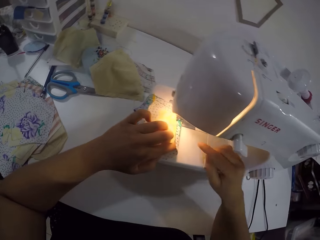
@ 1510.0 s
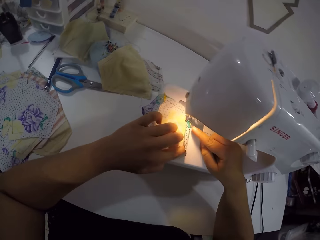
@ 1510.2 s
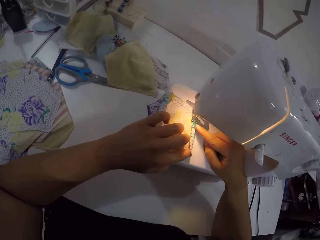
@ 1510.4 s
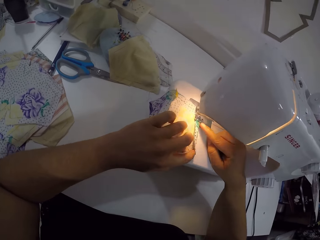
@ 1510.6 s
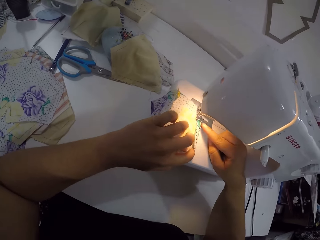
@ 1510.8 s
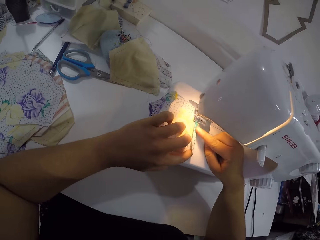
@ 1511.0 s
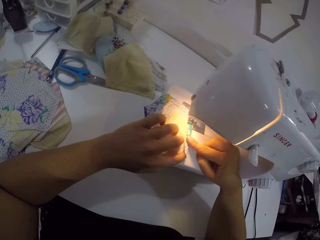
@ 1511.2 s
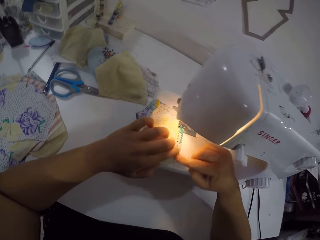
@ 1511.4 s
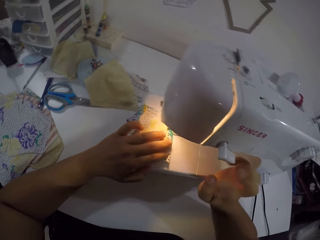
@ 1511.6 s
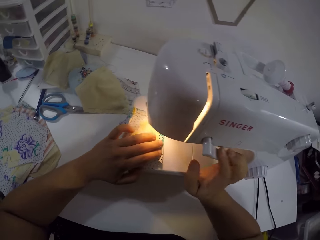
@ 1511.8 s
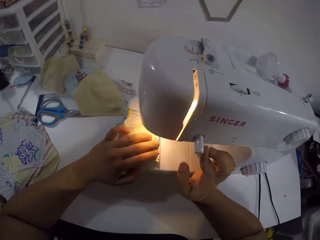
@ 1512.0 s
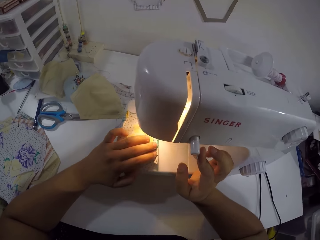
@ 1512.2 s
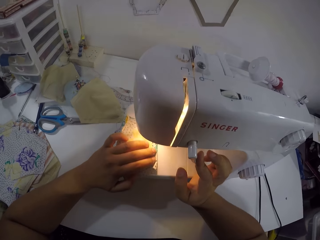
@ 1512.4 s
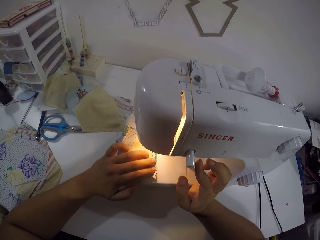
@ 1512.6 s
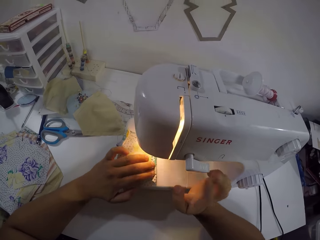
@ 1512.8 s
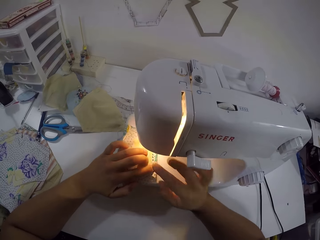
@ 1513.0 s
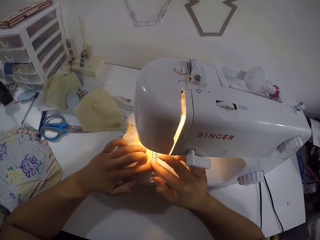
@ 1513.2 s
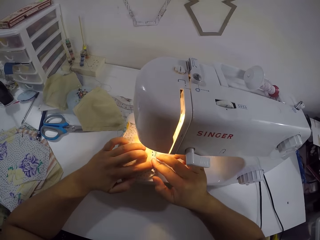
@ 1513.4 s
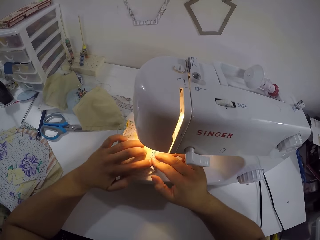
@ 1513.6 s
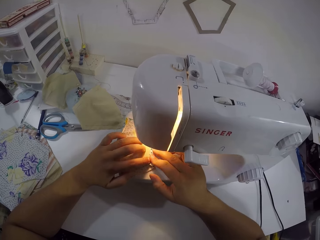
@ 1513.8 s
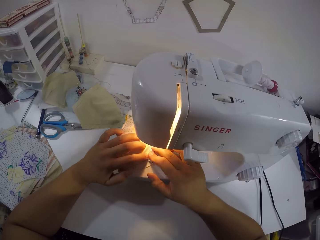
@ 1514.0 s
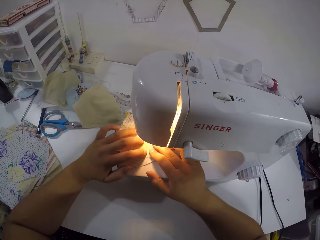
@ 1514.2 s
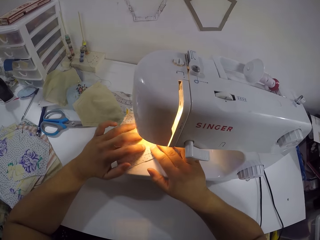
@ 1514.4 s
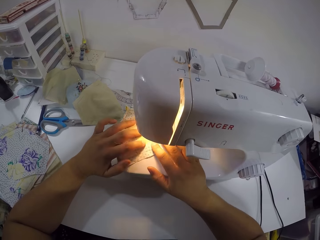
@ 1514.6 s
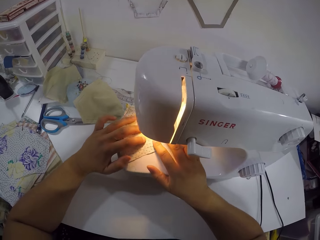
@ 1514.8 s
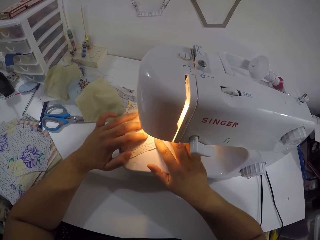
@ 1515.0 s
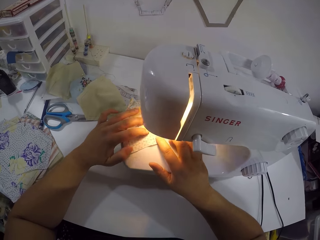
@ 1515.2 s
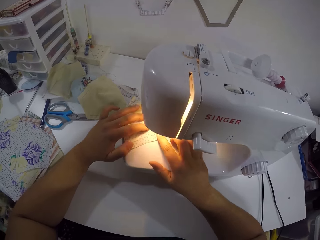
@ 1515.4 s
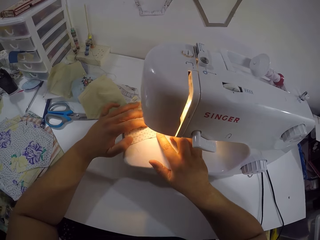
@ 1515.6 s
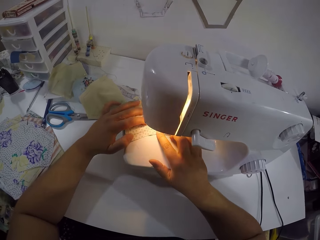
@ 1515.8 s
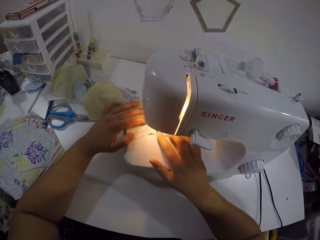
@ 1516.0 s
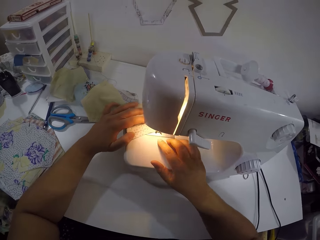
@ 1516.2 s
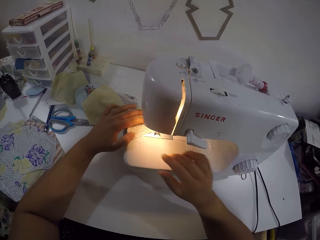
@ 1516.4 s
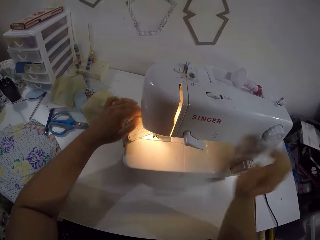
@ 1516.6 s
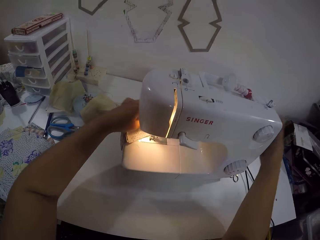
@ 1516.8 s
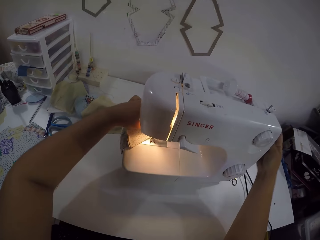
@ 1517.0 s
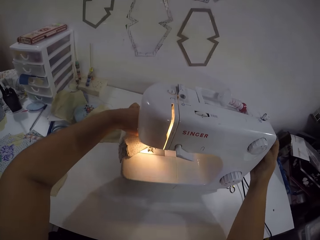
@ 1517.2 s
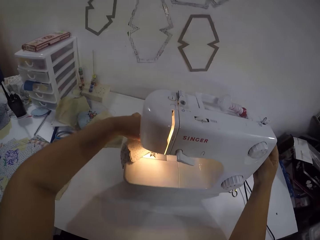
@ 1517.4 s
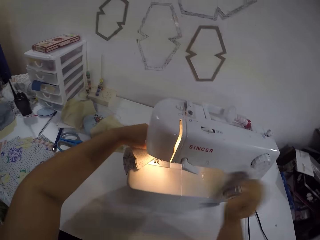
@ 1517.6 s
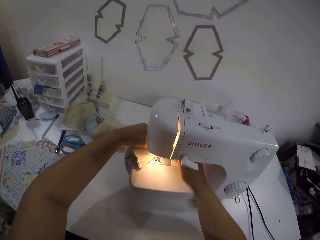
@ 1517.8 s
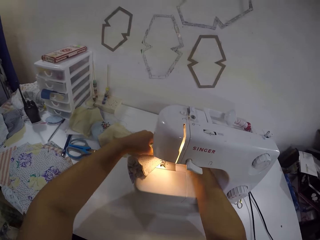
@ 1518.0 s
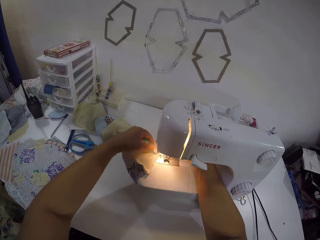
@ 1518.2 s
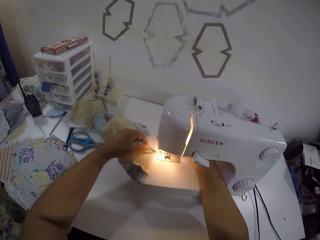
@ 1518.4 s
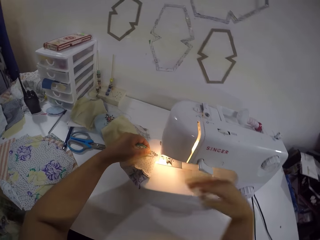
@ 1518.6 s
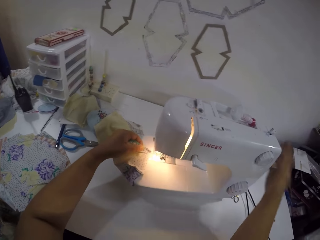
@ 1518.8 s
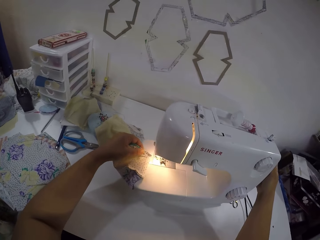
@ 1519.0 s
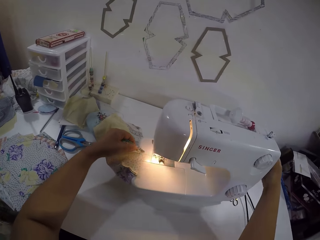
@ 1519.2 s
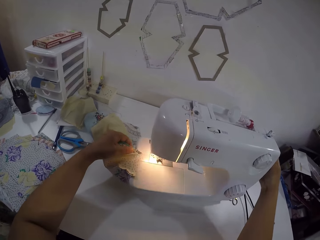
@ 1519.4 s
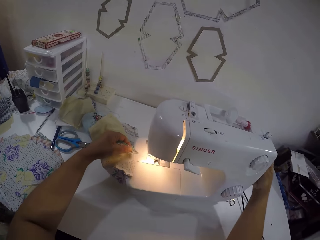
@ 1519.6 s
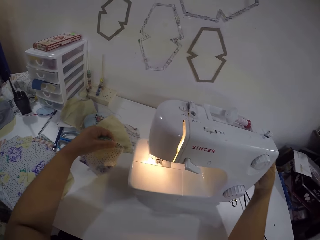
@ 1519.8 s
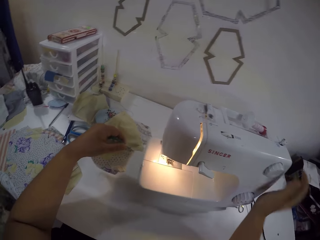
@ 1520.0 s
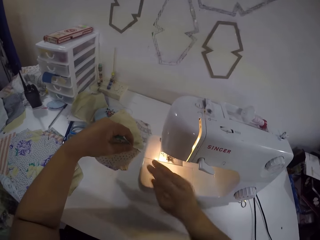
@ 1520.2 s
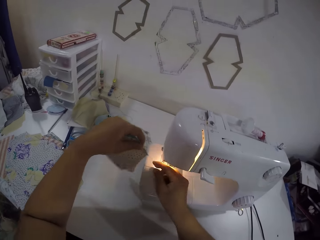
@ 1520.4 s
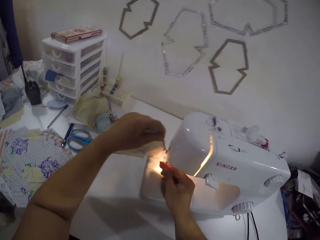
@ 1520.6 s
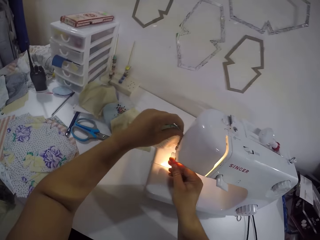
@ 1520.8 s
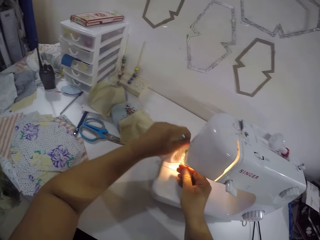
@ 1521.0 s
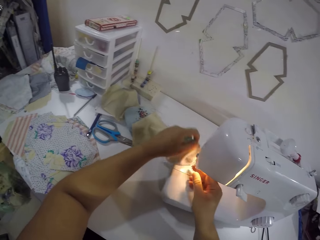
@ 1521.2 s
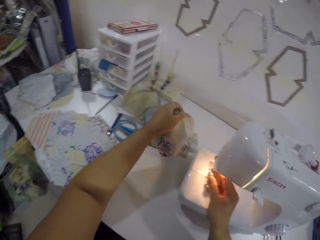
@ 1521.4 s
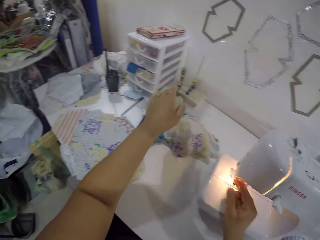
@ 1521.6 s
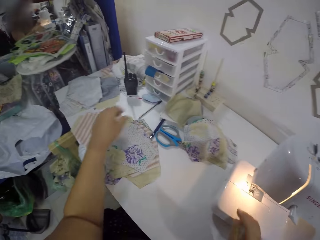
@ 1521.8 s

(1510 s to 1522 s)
The camera wearer straightens the folded end of the fabric with her right index finger. She holds the folded part of the fabric on the bed of the machine with her left hand. She turns the reverse lever of the sewing machine with her right hand. She sews the fabric with the sewing machine with her left hand. She holds the fabric on the bed of the machine with her left hand. She turns the pulley of the sewing machine with her right hand. She operates the presser lifter of the sewing machine with her right hand. She holds the fabric on the bed of the machine with her left hand. She turns the pulley of the sewing machine with her right hand. She drags the thread out of the sewing machine with her left hand. She holds the thread with her right hand. She cuts the thread attached to the fabric on the sewing machine with both hands. She drops the fabric on the table with her left hand.

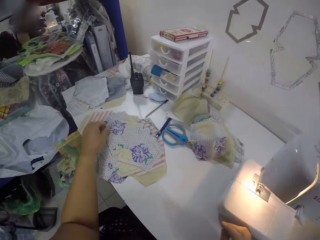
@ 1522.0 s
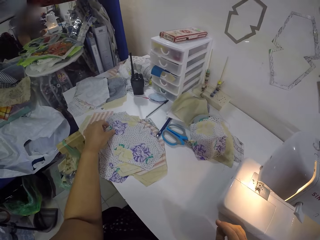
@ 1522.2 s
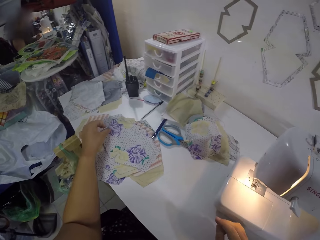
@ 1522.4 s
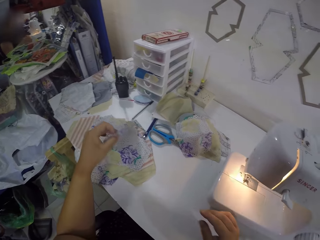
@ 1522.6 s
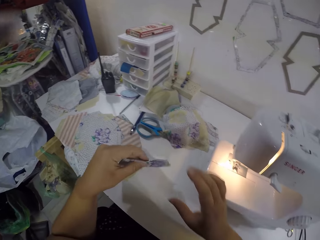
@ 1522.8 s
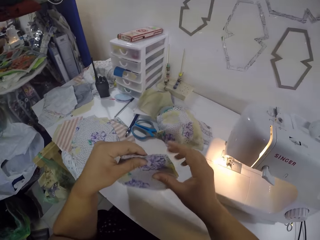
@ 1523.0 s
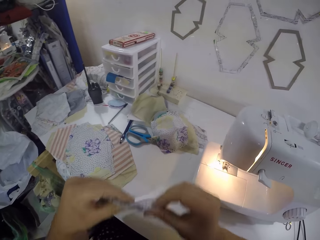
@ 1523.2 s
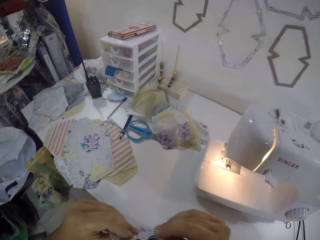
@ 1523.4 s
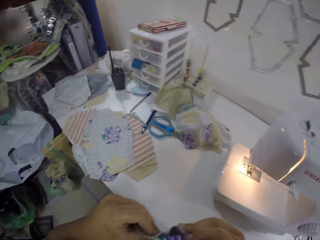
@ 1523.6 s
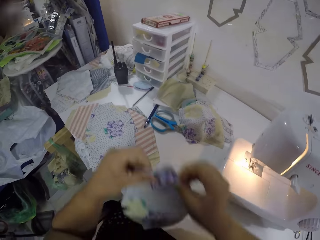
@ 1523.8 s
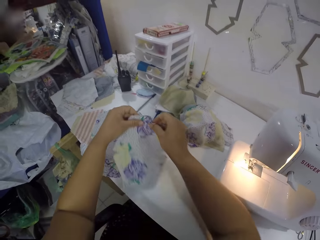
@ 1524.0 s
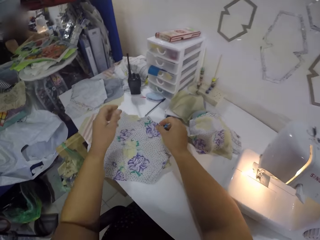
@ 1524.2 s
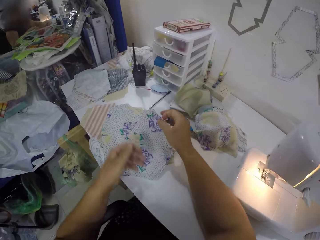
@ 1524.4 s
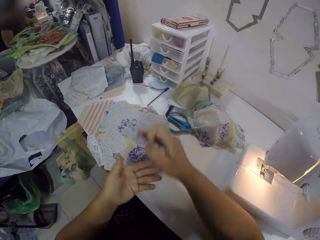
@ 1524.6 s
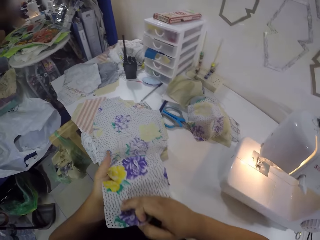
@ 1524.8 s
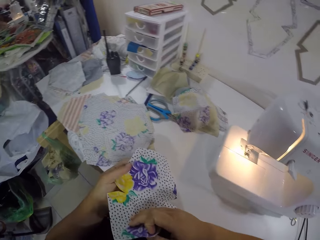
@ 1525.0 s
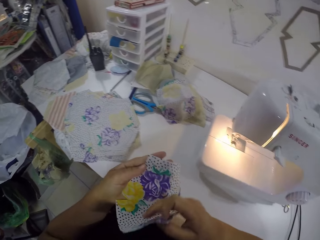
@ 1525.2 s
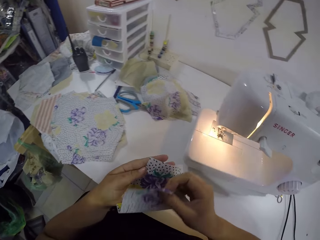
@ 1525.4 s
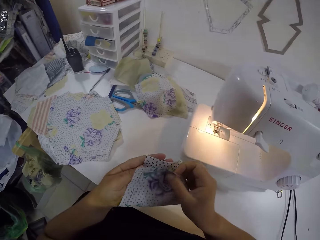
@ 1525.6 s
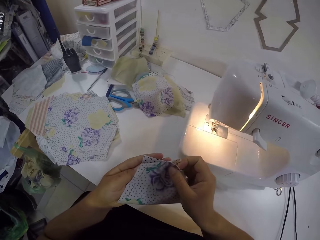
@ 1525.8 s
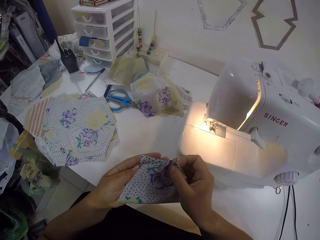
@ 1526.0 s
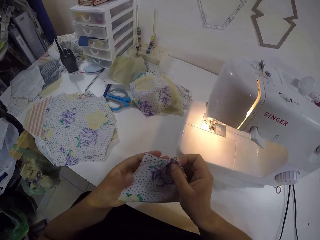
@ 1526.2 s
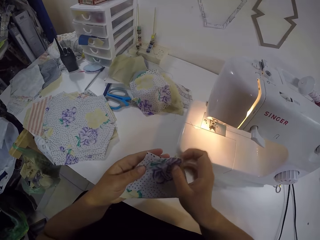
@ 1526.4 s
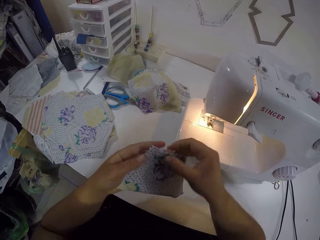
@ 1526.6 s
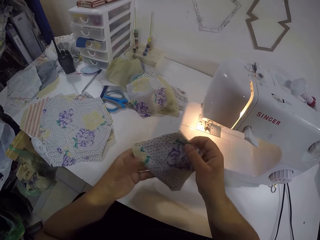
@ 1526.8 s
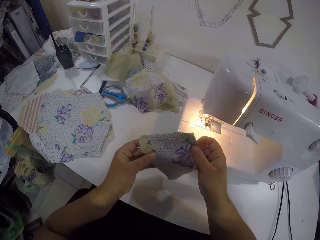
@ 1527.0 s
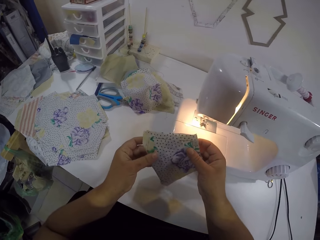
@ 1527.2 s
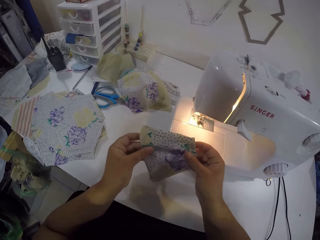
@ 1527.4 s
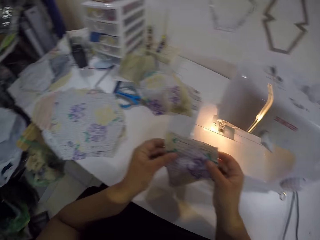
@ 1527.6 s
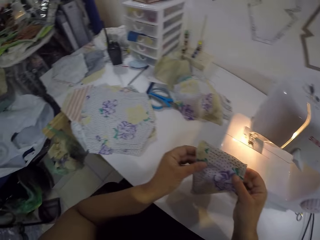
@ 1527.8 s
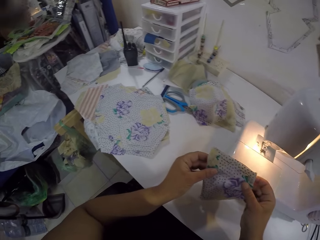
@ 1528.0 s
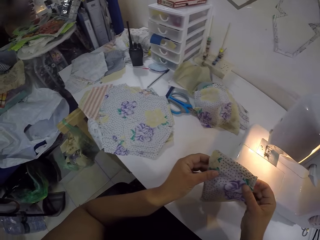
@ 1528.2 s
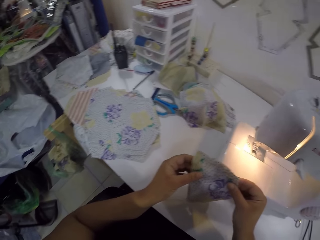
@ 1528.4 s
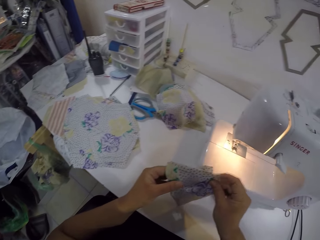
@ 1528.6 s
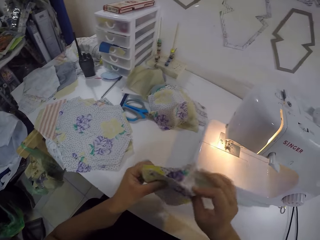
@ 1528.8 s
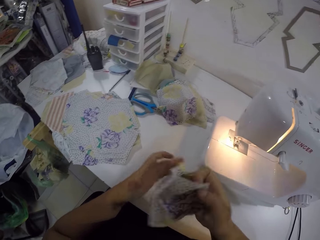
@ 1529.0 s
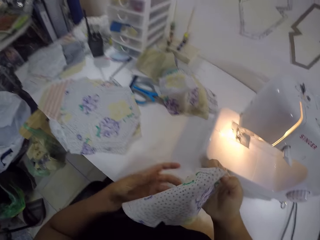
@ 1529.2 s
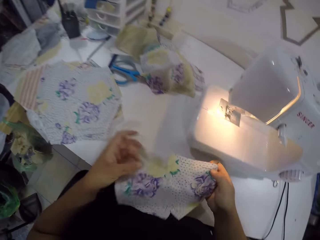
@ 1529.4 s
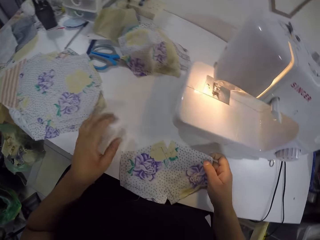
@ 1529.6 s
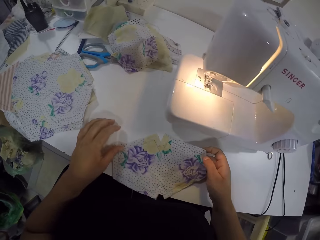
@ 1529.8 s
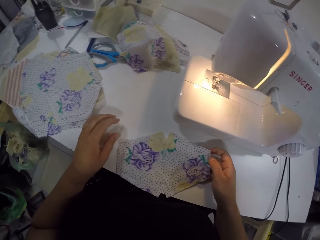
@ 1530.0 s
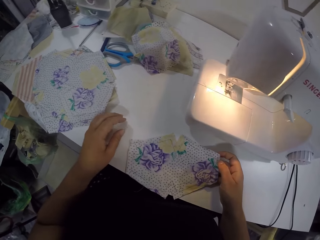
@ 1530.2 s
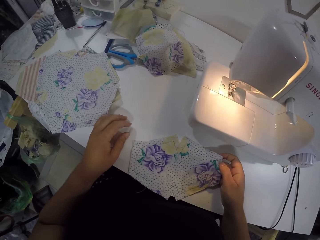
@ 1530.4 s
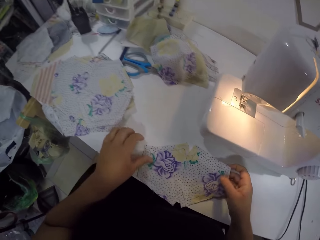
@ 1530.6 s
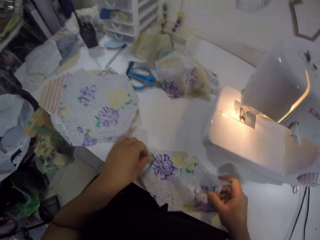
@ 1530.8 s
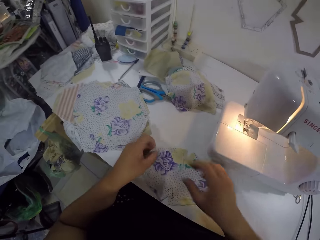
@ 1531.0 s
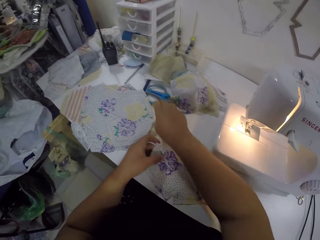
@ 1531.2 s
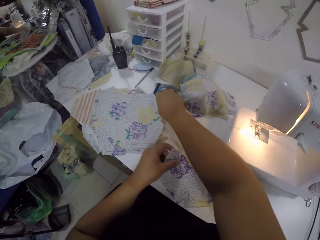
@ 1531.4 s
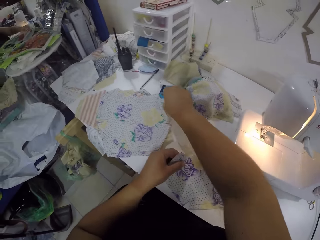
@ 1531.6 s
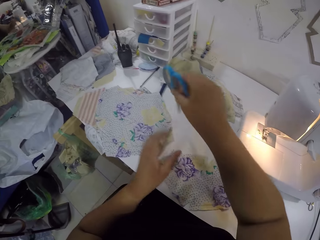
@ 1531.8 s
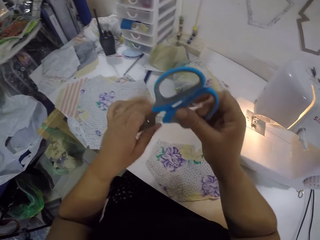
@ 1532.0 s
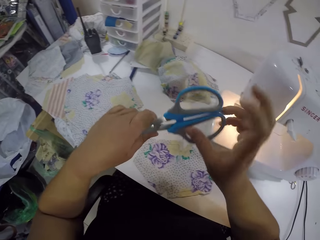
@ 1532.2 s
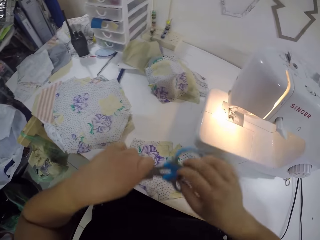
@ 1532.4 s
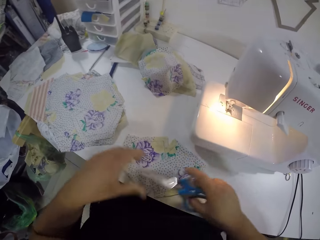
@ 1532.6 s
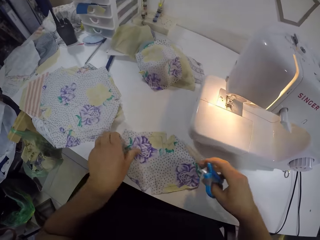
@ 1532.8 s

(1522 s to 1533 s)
The camera wearer puts the piece of cloth down. She picks up the fabric on the table with her left hand. She holds the fabric with both hands. She drops the fabric on the table with both hands. She folds the fabric with both hands. She looks at the piece of cloth. She looks at the piece of cloth. She straightens the fabric with both hands and drops the fabric on the table with both hands. She unfolds the piece of cloth. She picks up the scissors on the table with her right hand. She fixes the scissors in her right fingers with her left hand.
